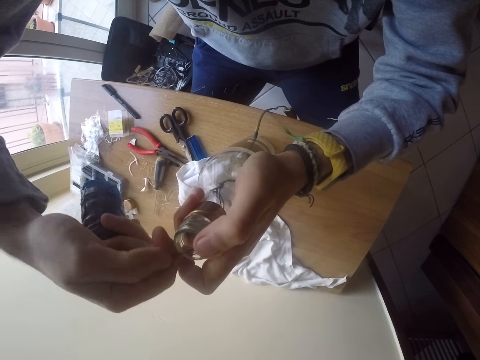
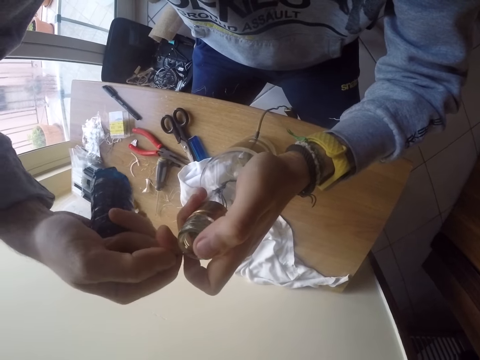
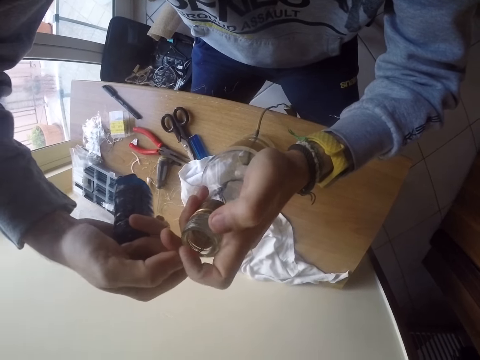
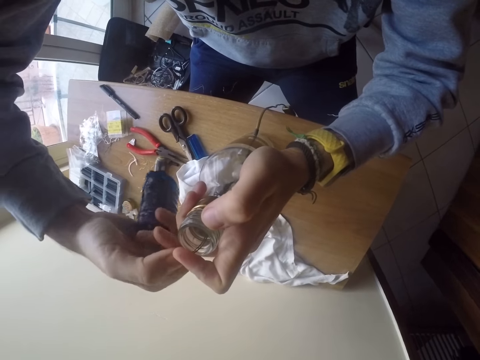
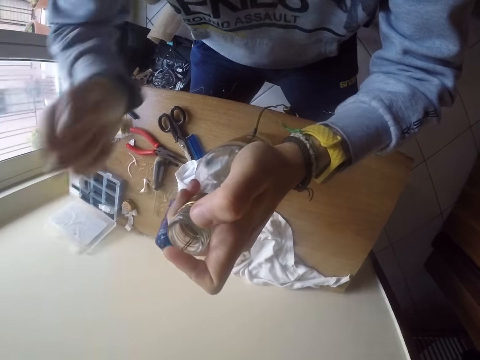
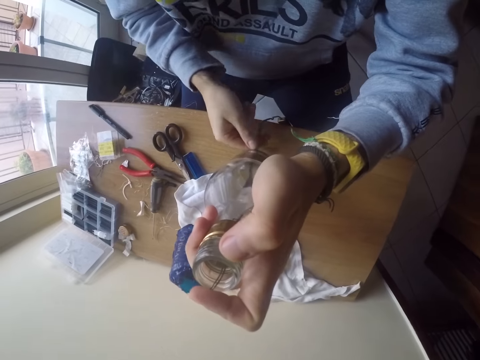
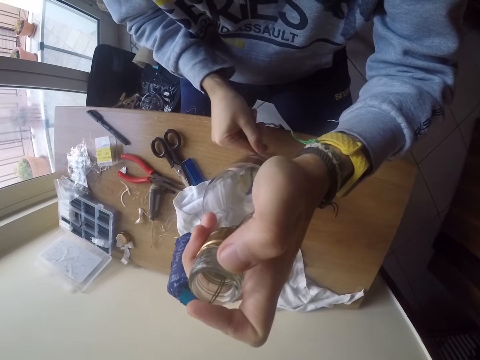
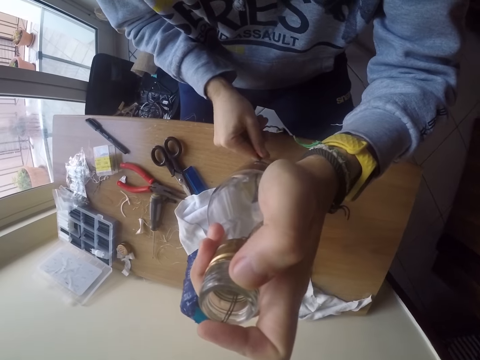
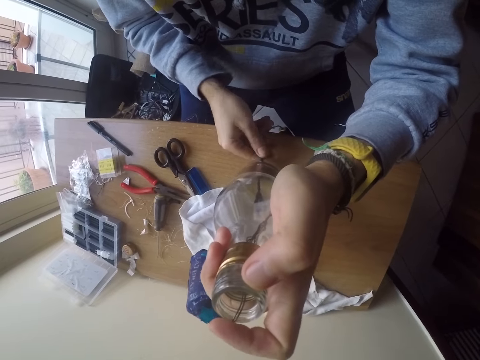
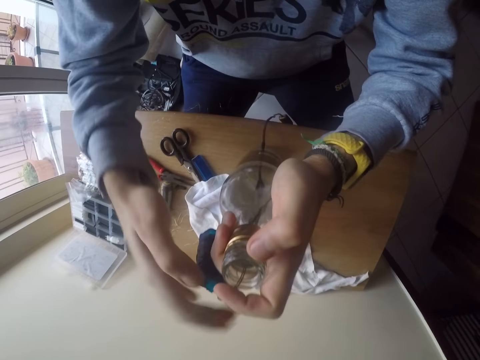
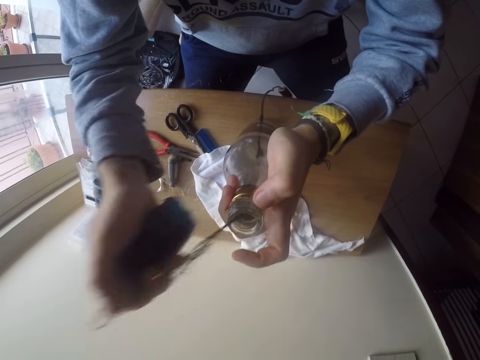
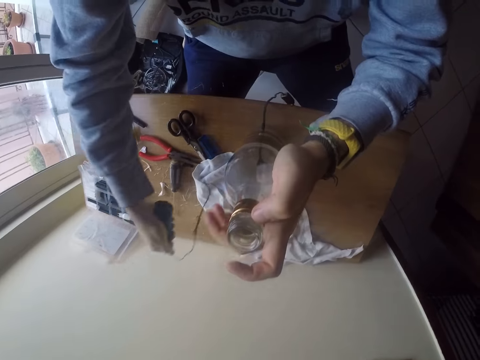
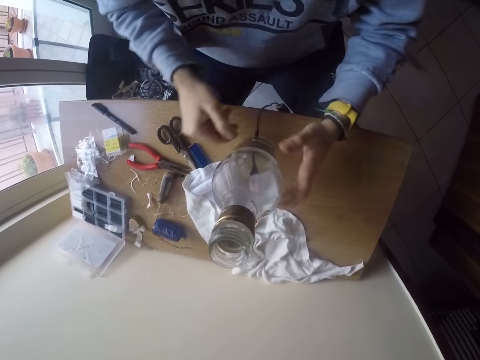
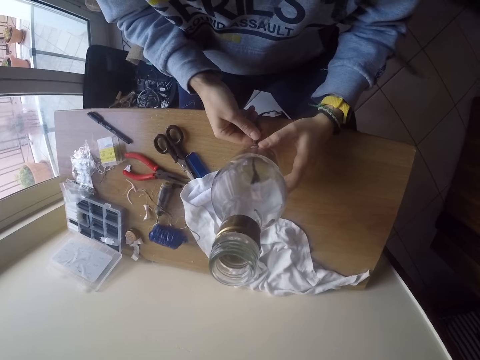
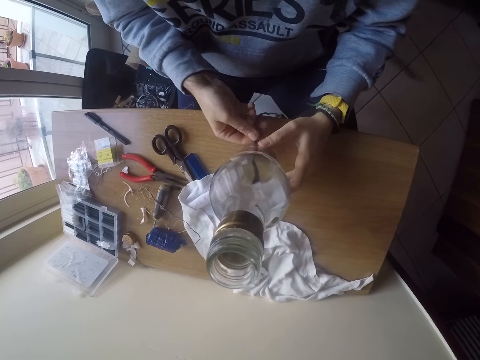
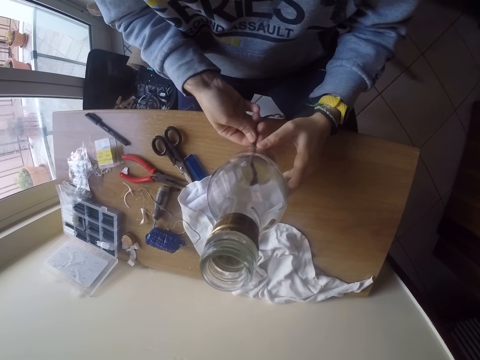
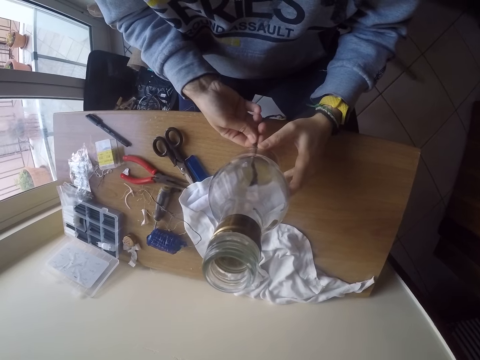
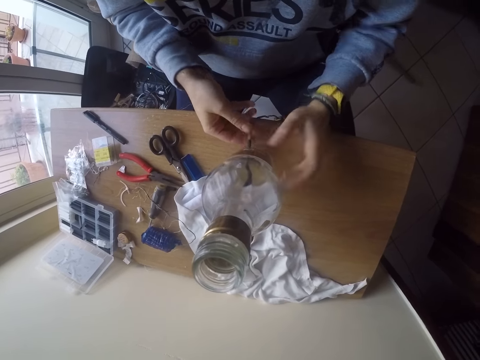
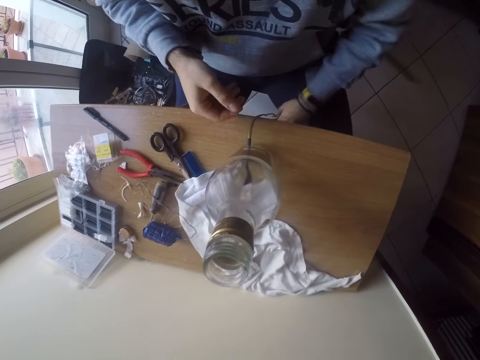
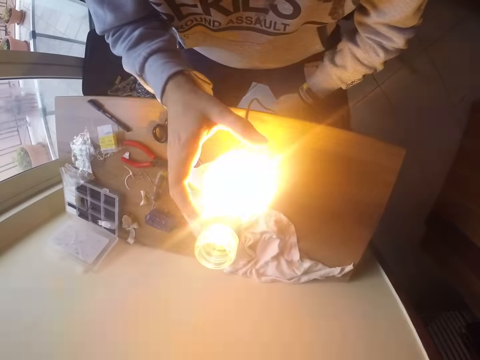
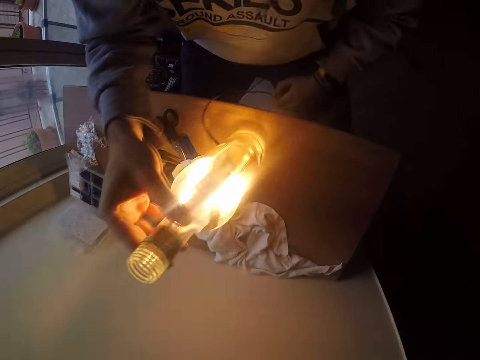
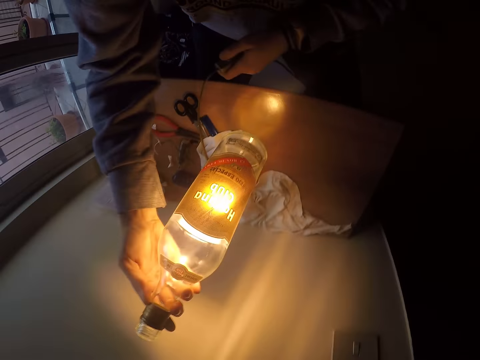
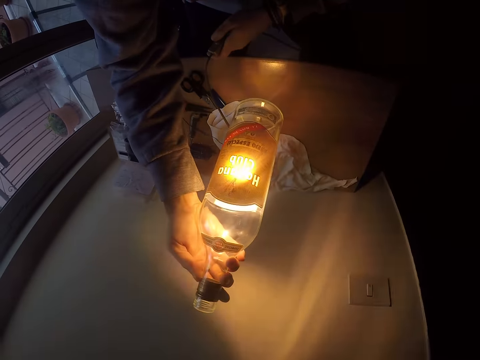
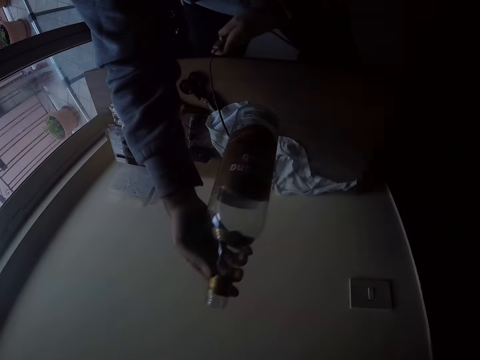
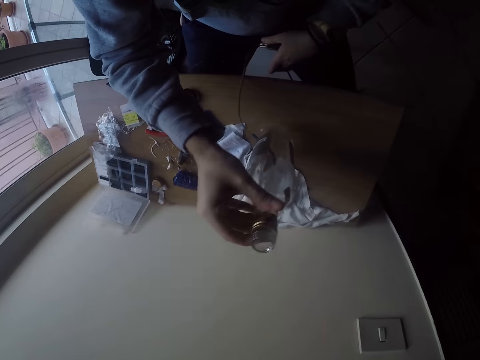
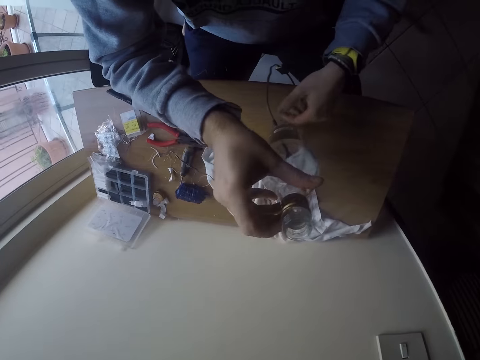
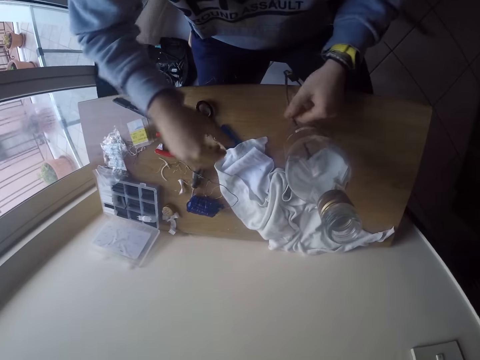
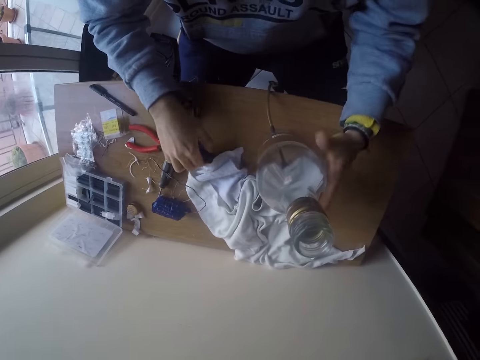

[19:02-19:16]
The camera wearer holds the wire beneath the bottle on the table with his right hand. He adjusts the cable. He holds the wire in the bottle on the table with his right hand, pulls the wire out of the bottle in his right hand with his right hand, and drops the wire on the table with his right hand. He holds the wire beneath the bottle on the table with his right hand. He adjusts the cable. He turns on a bulb in the bottle with a switch on his left hand. He carries the bottle on the table with his right hand. He presses a light switch with his left hand. He drops the bottle on the table with his right hand. He picks up a lighter on the table with his right hand.

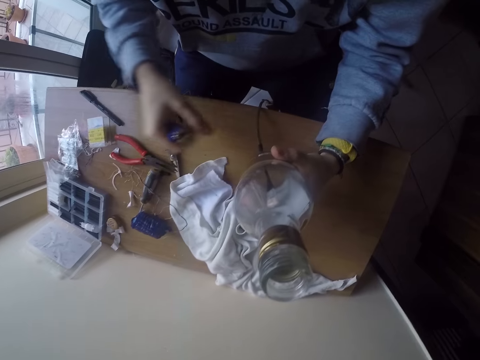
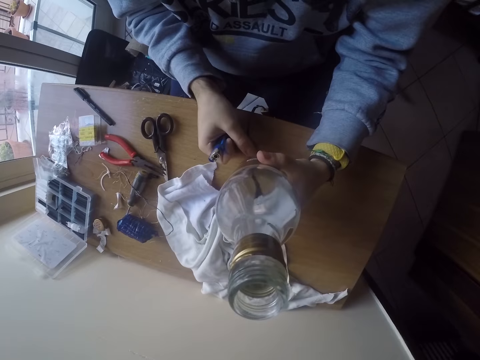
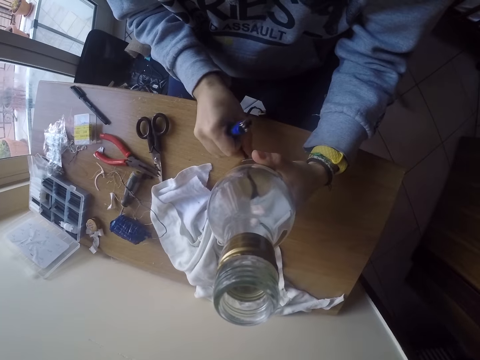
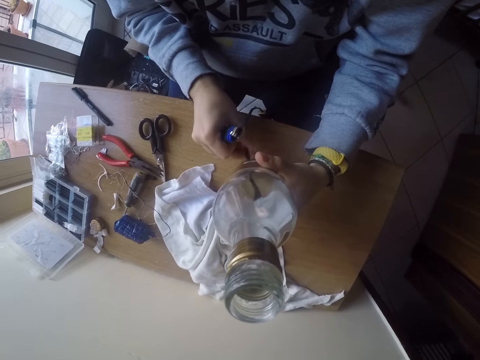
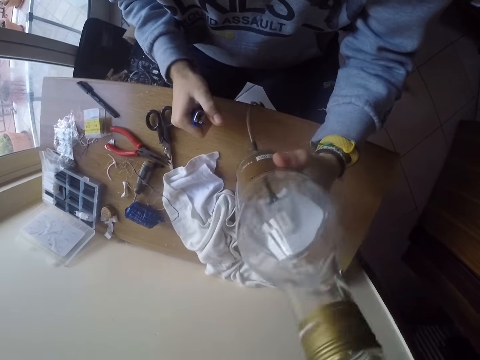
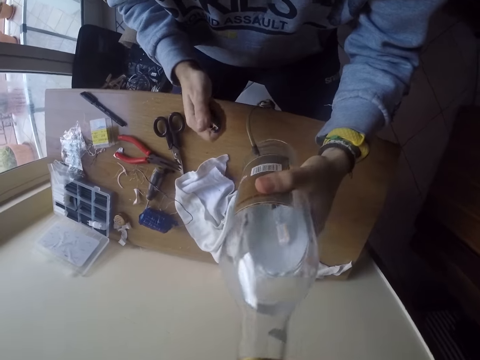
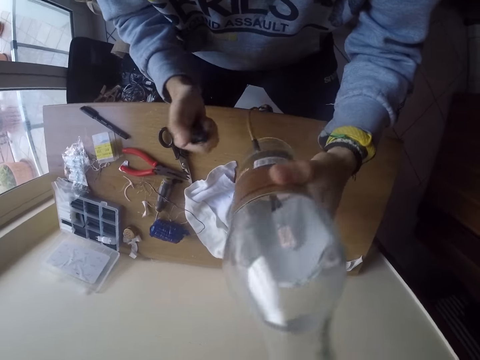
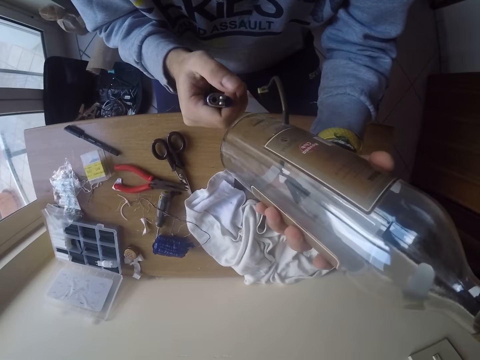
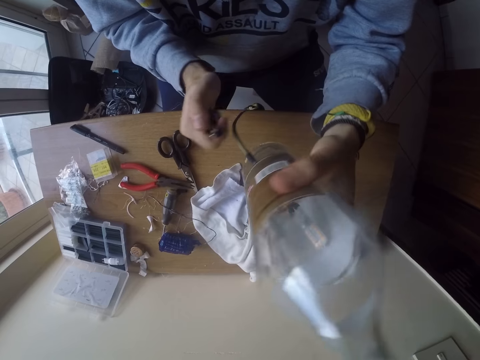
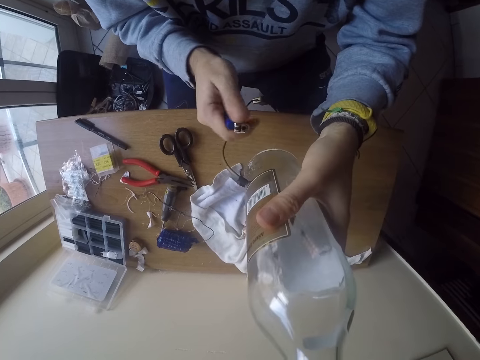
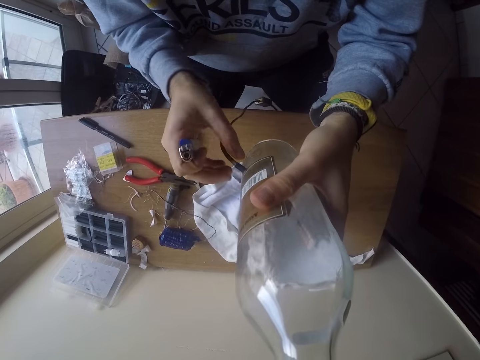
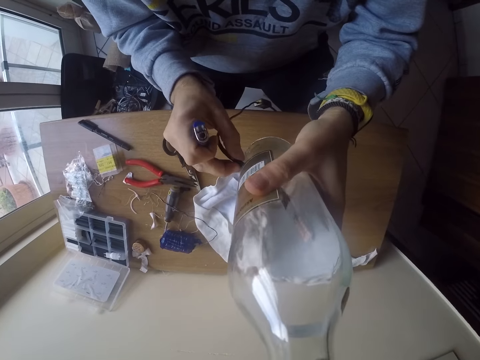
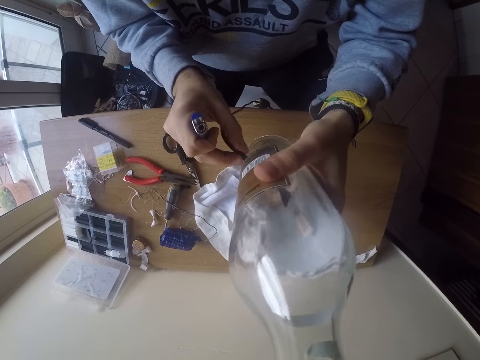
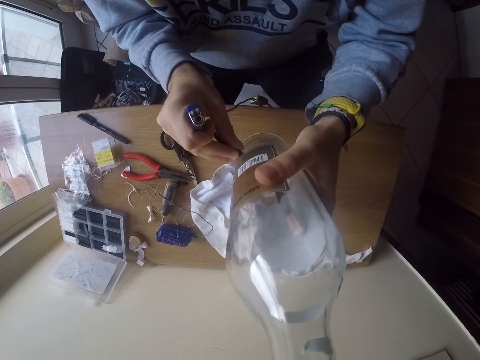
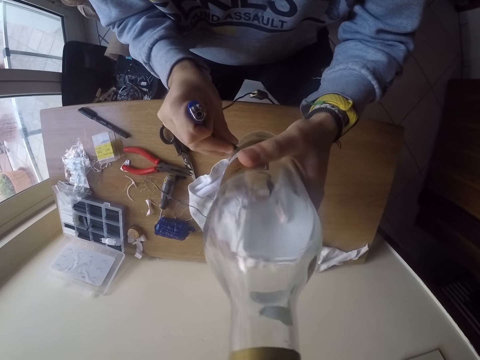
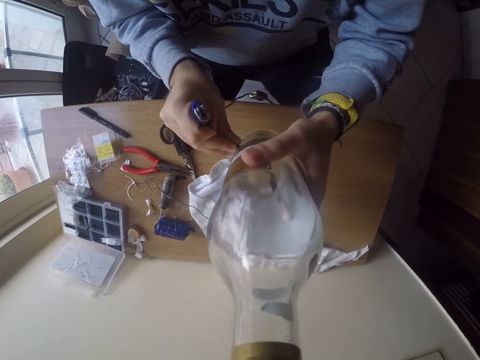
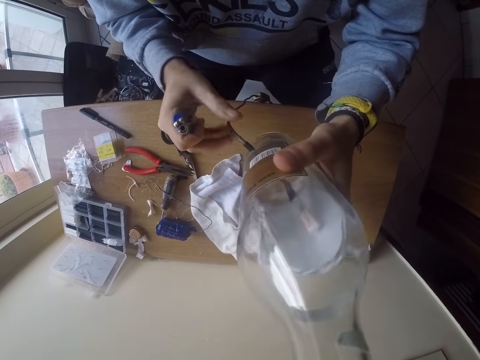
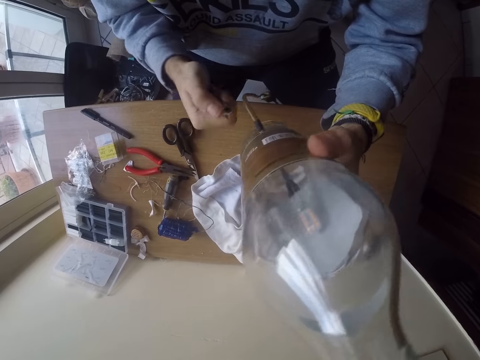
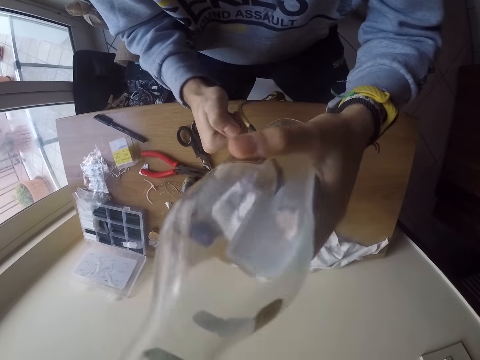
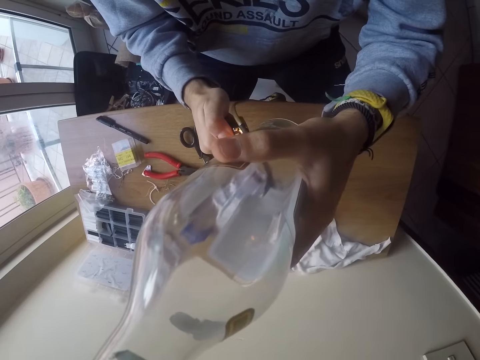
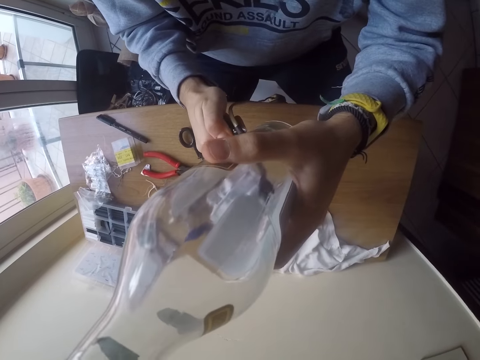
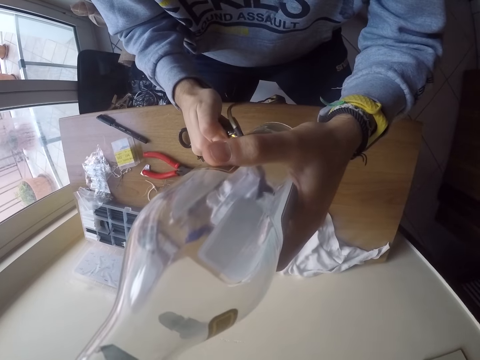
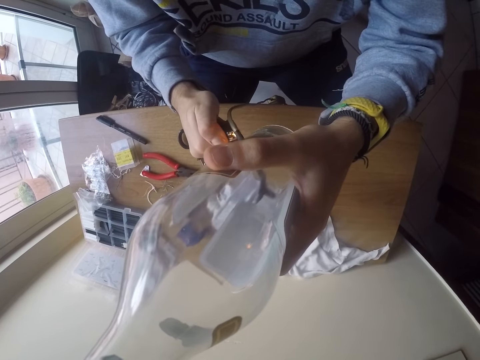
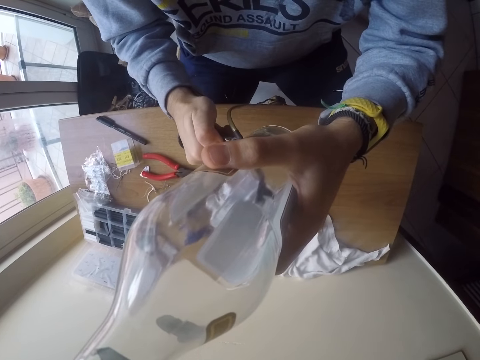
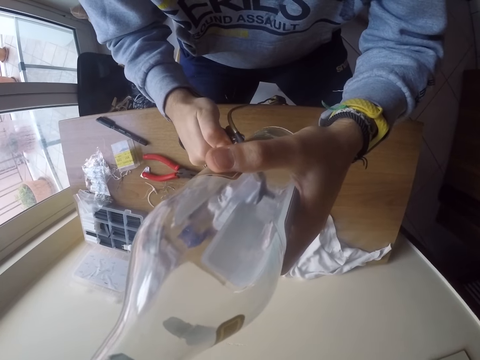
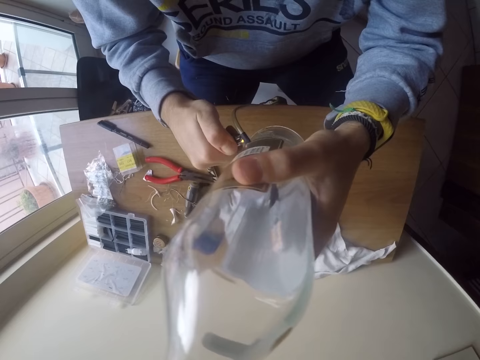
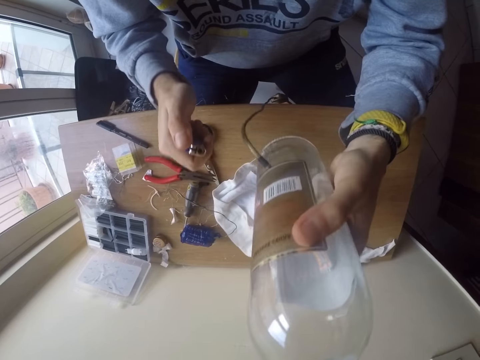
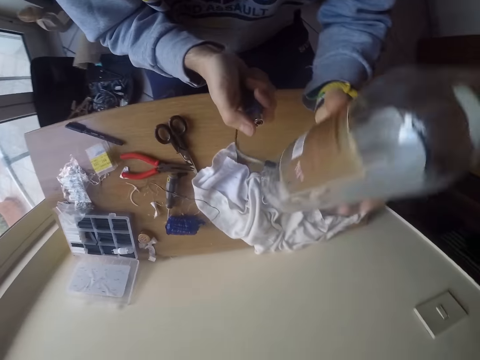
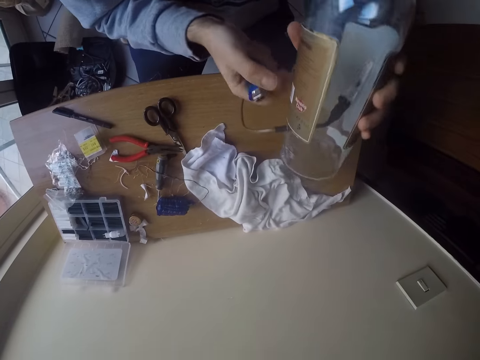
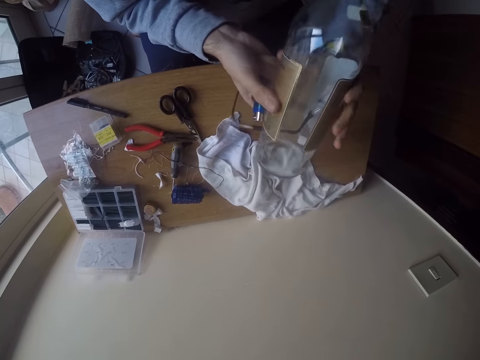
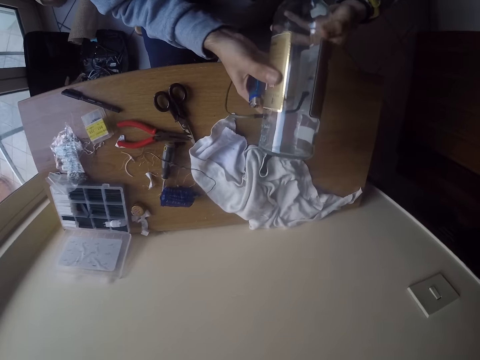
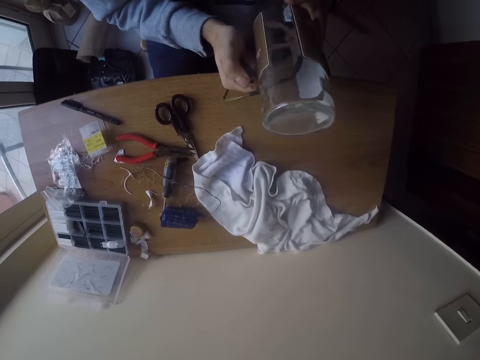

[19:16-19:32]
The camera wearer holds the bottle on the table with his left hand. He holds the wire beneath the bottle on the table with his right hand. He adjusts the cable. He carries the bottle on the table with his left hand. He shakes the bottle. He adjusts the bottle. He adjusts the wire beneath the bottle on the table with his right hand. He turns on the lighter with his right hand. He heats the cable. He turns off the lighter. He adjusts the bottle.
